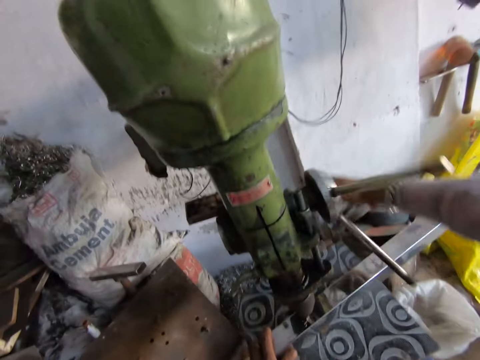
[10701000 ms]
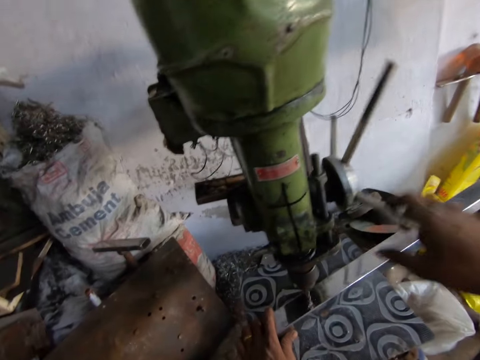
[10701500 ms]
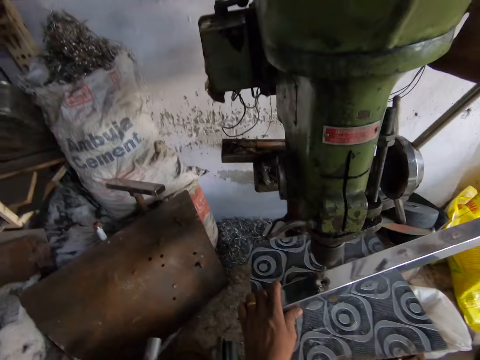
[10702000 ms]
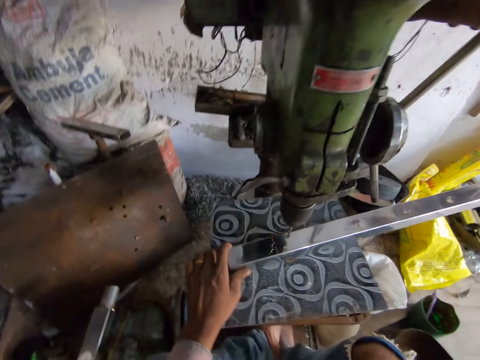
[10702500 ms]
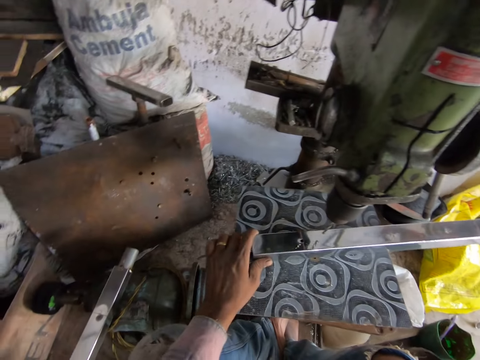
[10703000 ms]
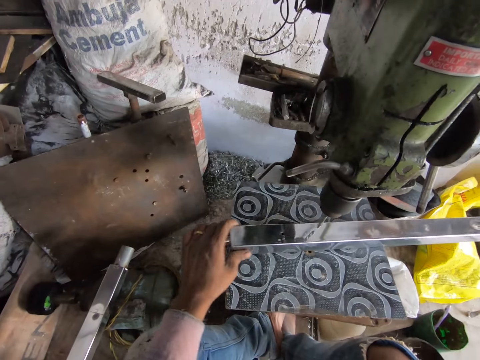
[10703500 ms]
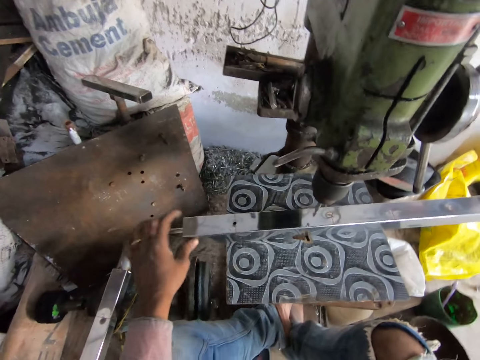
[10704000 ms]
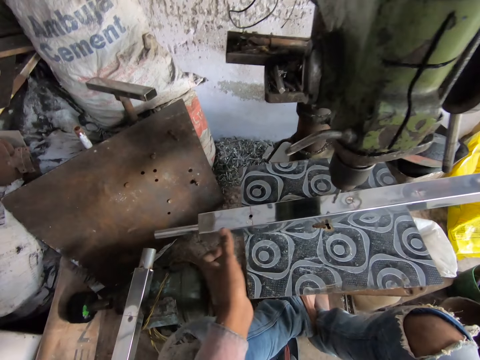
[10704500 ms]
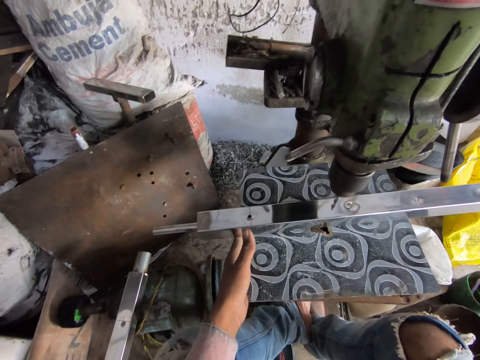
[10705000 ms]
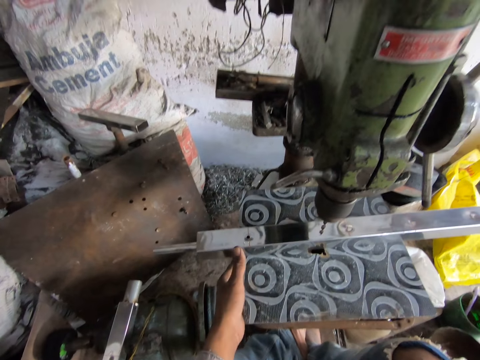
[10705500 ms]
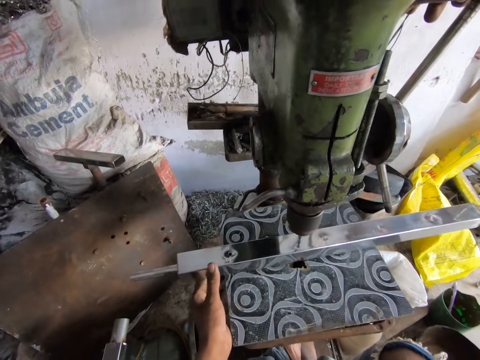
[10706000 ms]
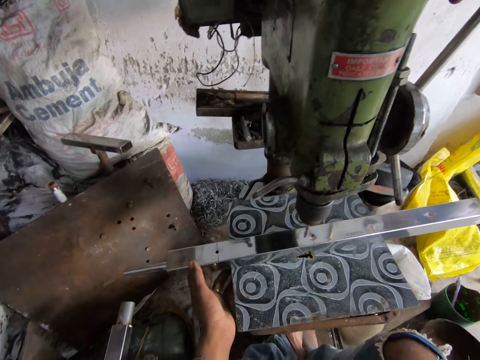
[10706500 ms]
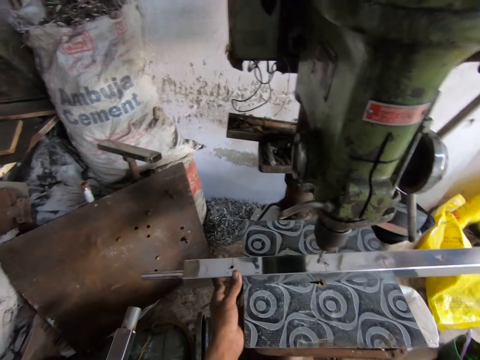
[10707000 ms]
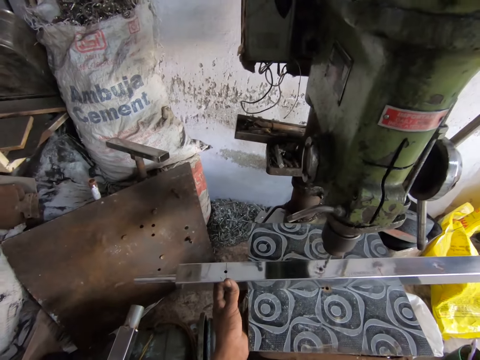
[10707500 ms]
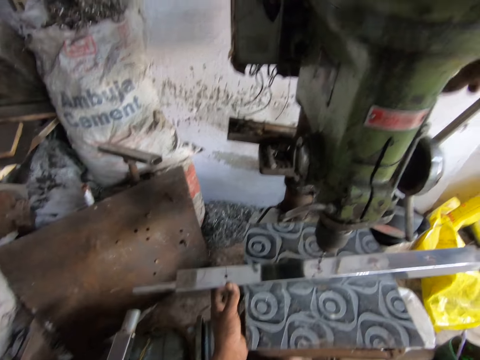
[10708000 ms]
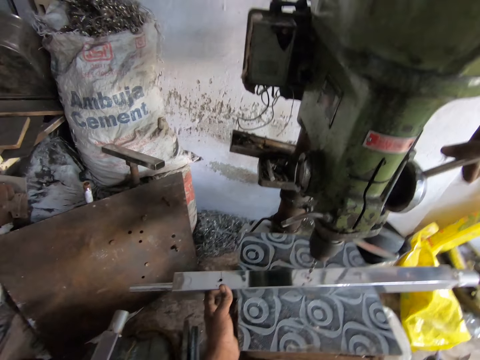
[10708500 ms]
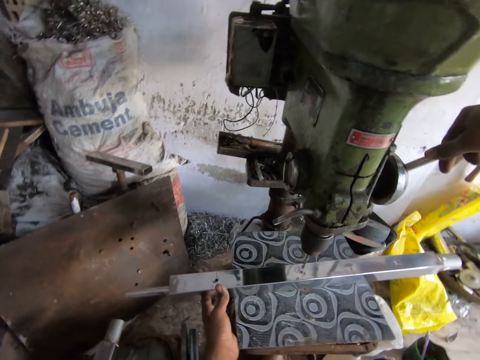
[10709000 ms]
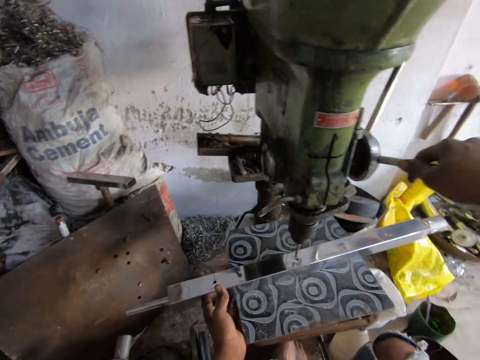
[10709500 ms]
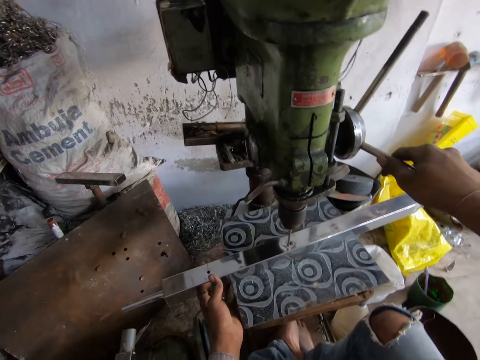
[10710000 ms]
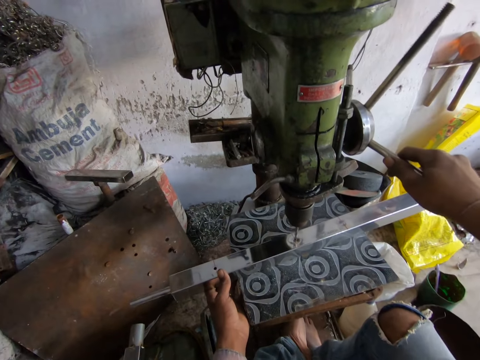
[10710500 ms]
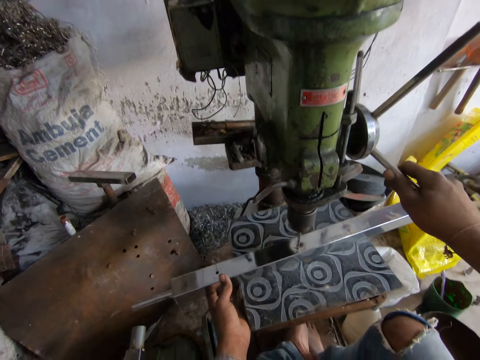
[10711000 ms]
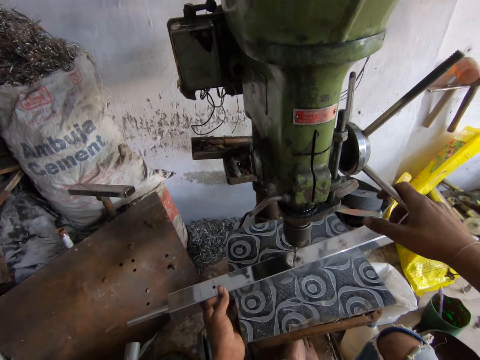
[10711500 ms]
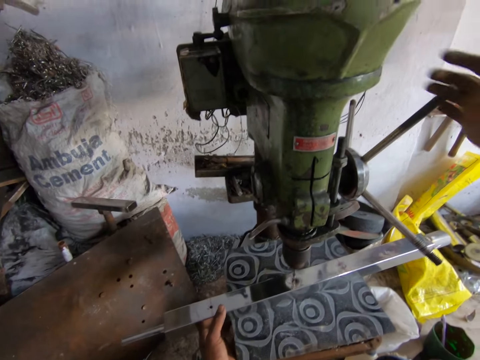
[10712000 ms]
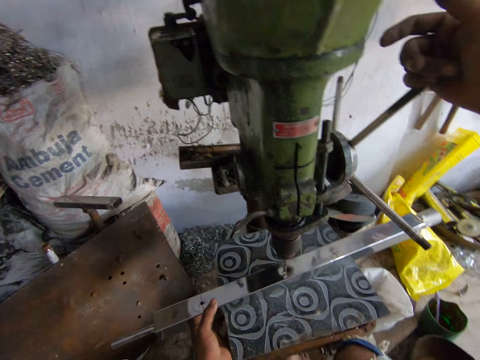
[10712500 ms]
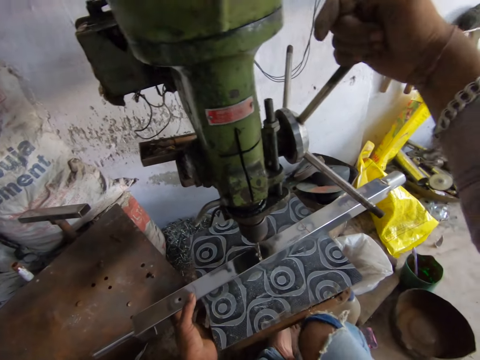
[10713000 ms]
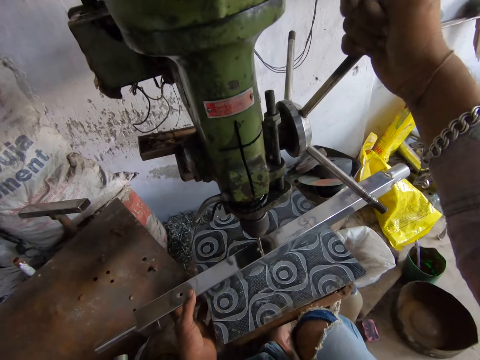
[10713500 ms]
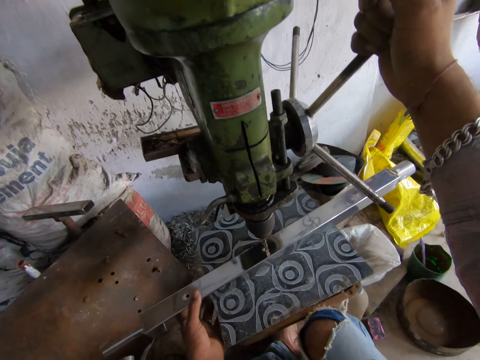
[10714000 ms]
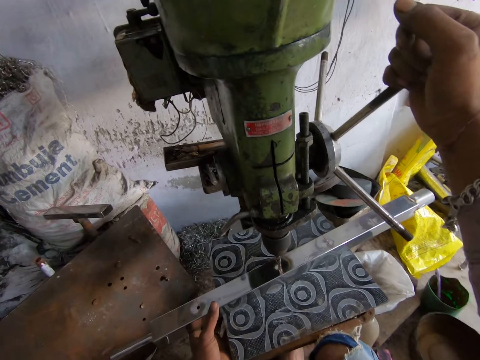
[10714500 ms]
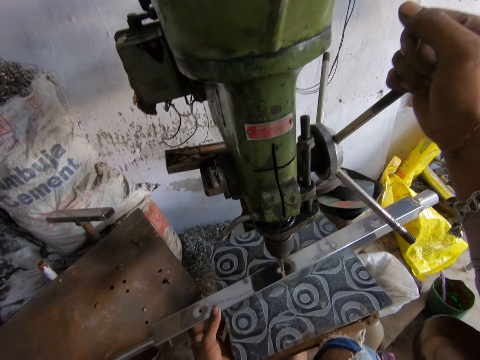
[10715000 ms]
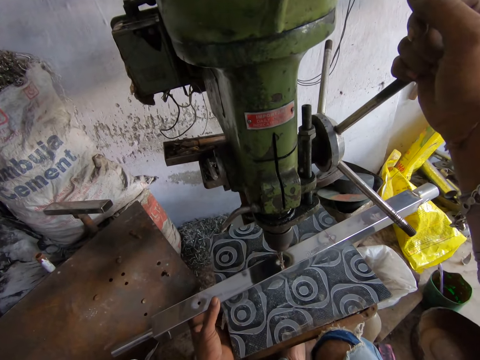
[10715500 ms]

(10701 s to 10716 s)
The camera wearer adjusts the metal bar on the working space. They drill the metal bar with the bench pillar drill machine.

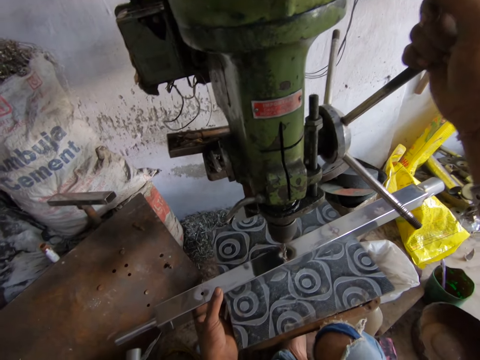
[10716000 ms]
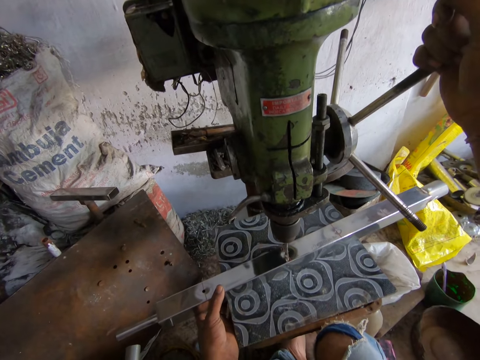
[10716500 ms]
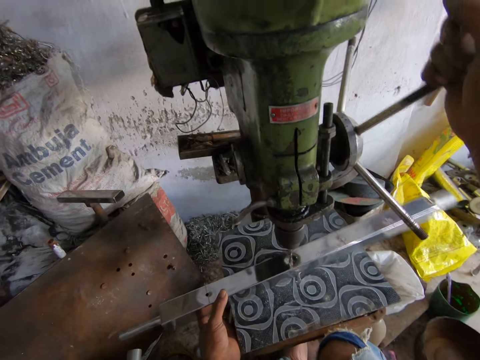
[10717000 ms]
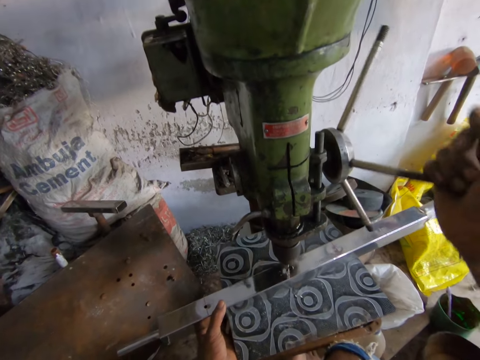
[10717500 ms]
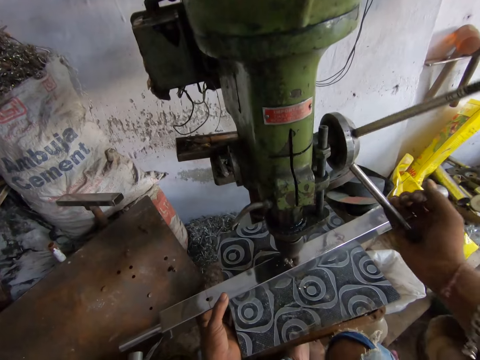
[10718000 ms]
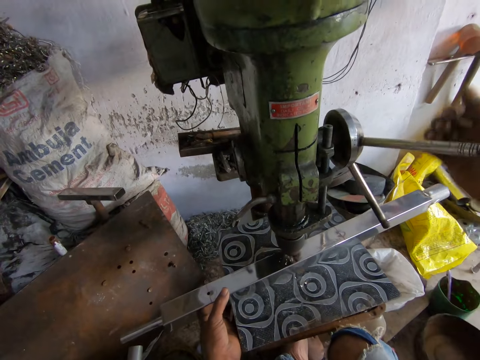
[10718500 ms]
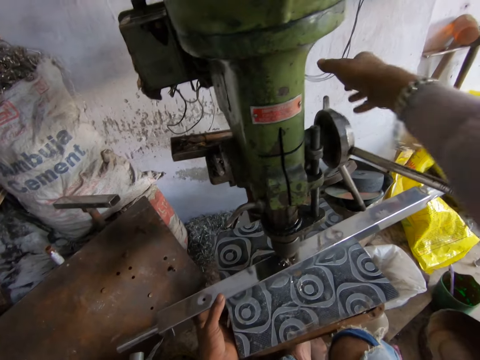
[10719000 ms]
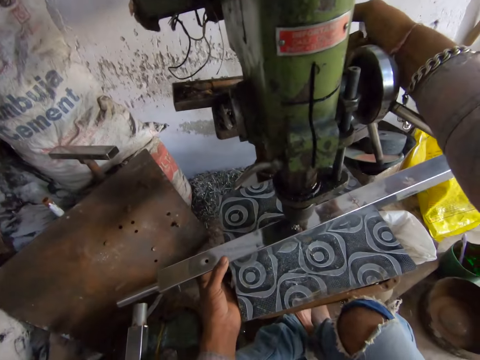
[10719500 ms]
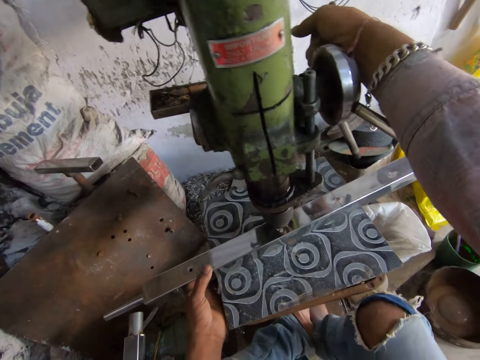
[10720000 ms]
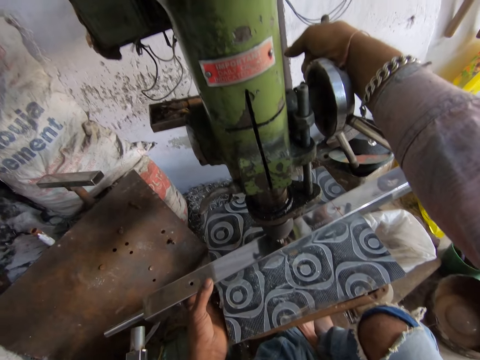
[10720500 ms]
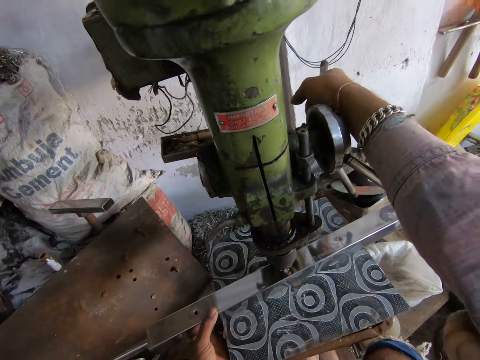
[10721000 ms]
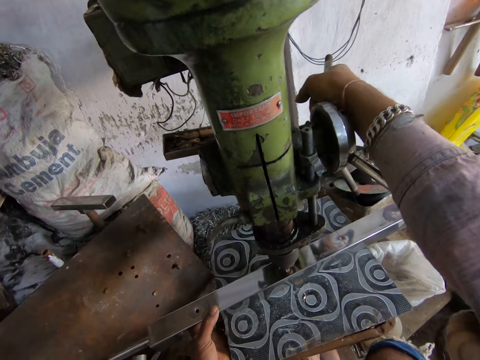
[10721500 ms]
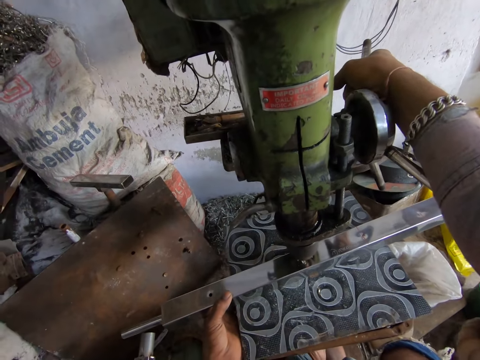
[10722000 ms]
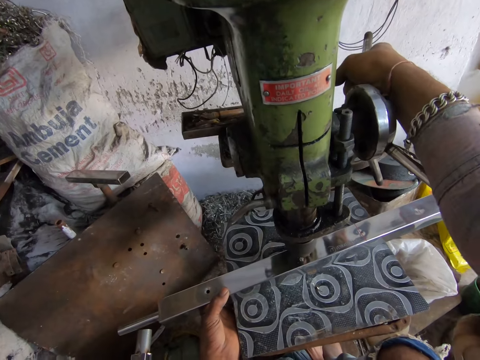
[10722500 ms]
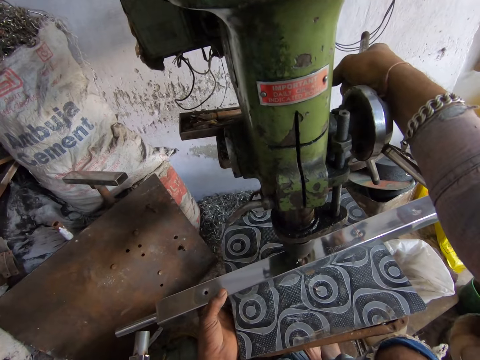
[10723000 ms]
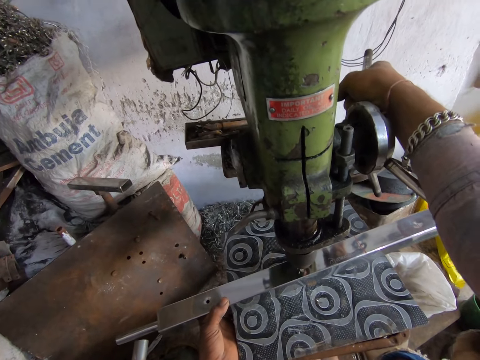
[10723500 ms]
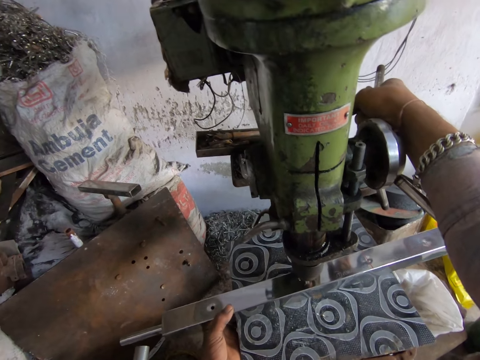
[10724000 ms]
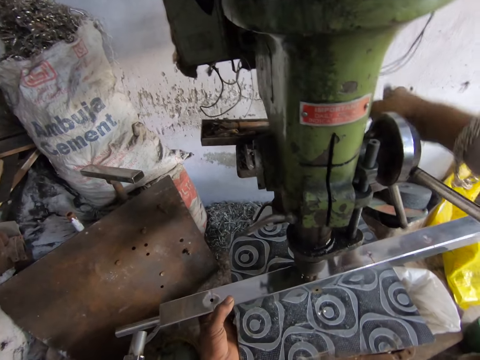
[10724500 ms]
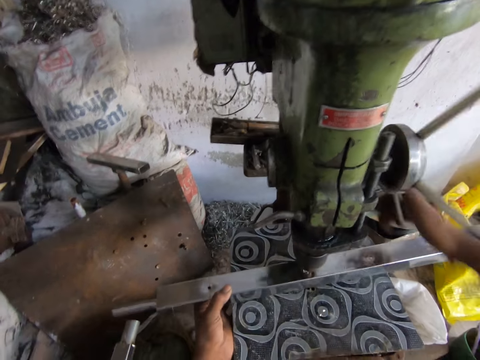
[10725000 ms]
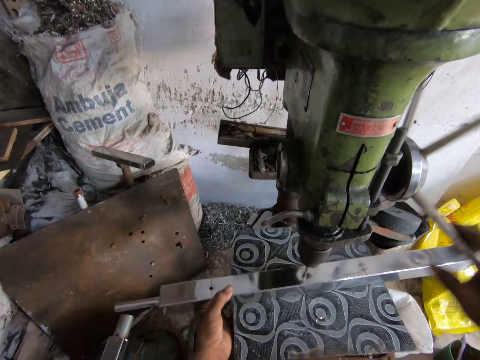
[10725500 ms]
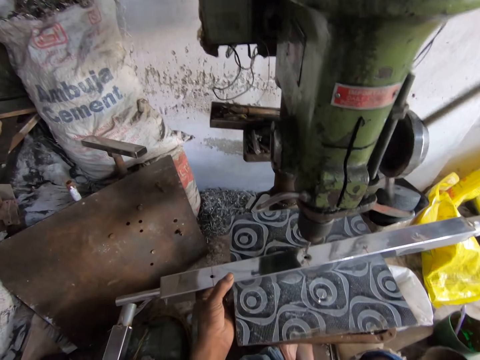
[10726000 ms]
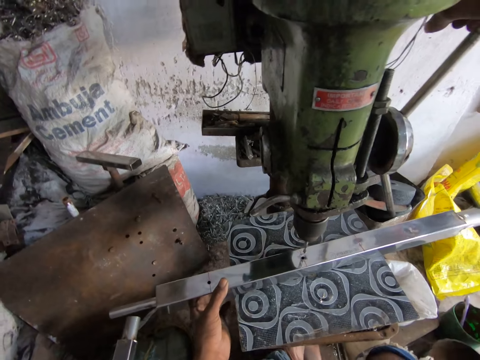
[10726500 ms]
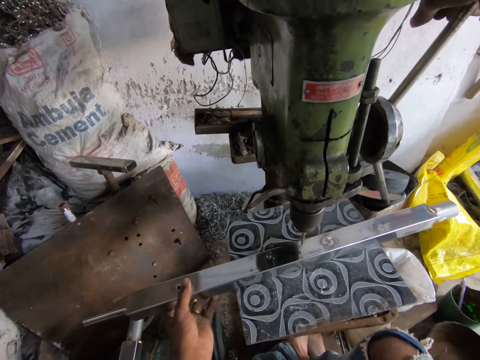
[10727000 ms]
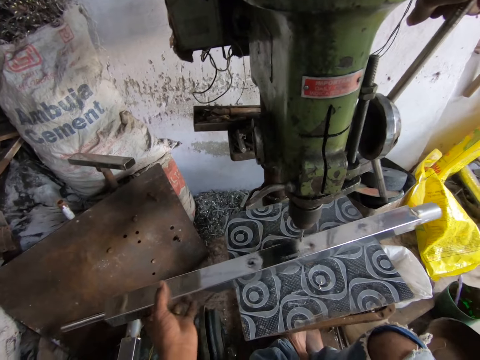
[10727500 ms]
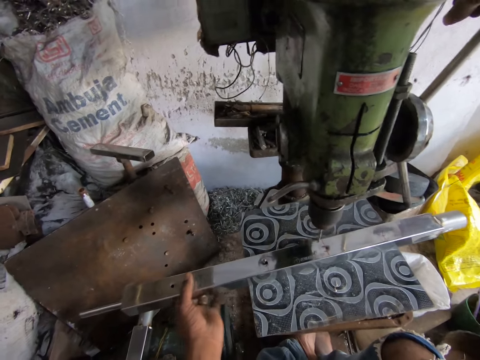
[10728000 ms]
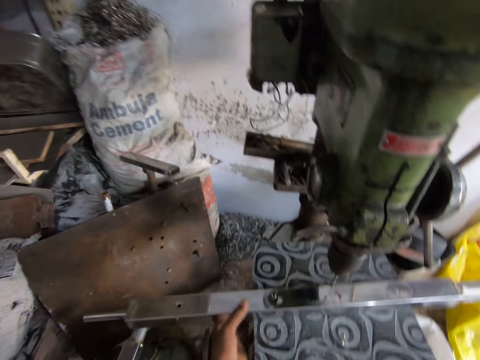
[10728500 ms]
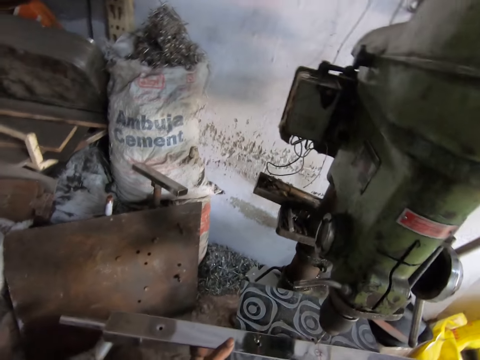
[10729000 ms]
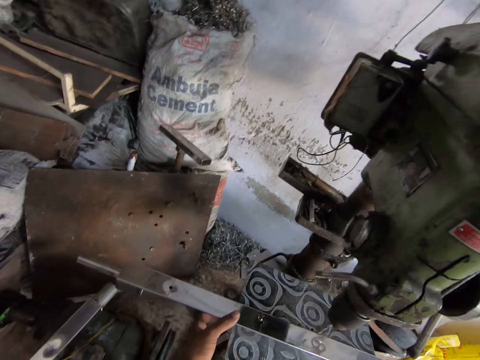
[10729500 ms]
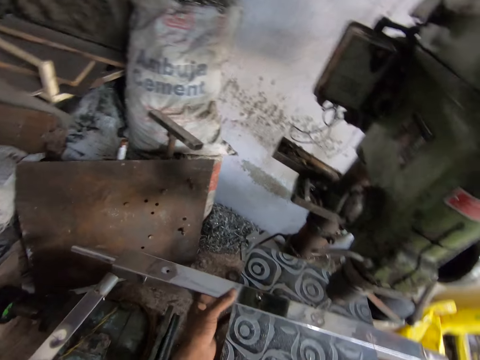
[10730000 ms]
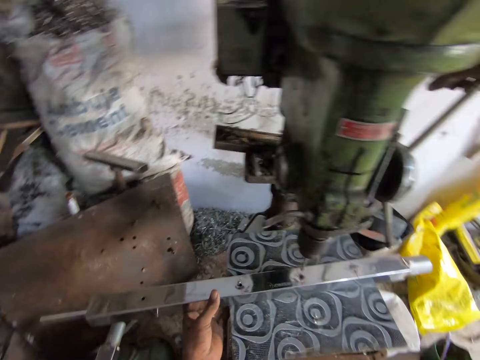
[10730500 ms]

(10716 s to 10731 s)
The camera wearer adjusts the metal bar on the working space.
